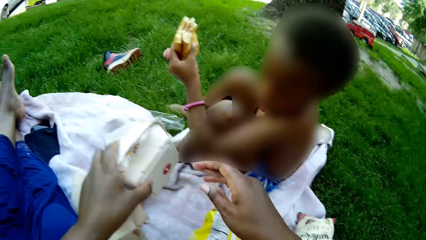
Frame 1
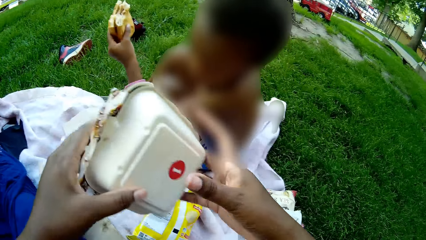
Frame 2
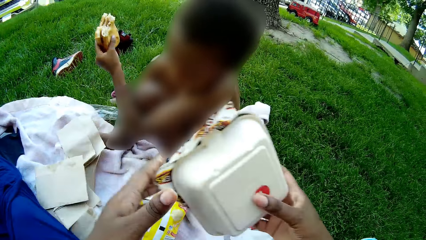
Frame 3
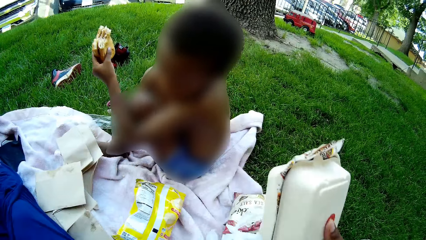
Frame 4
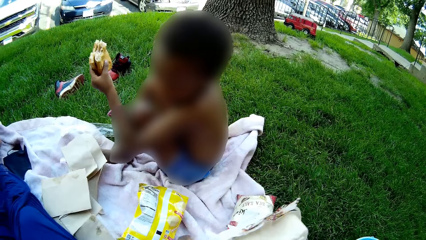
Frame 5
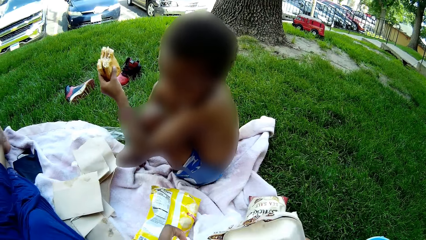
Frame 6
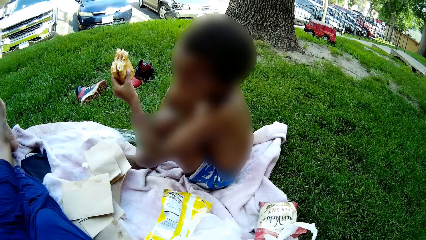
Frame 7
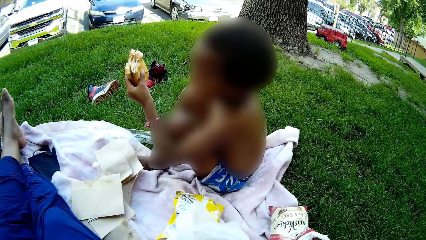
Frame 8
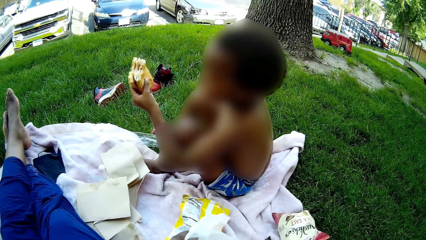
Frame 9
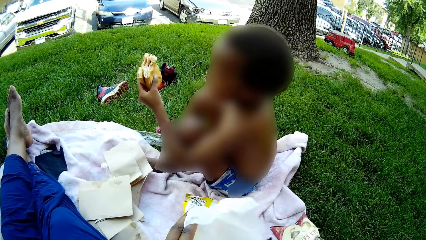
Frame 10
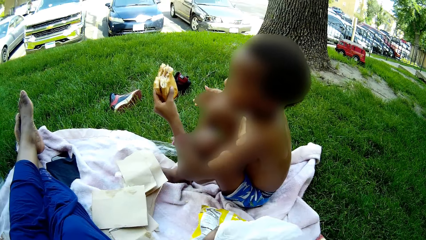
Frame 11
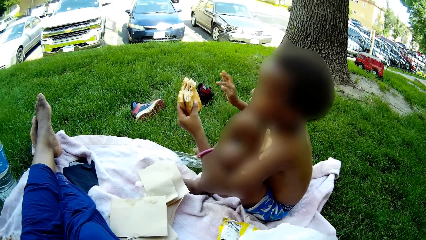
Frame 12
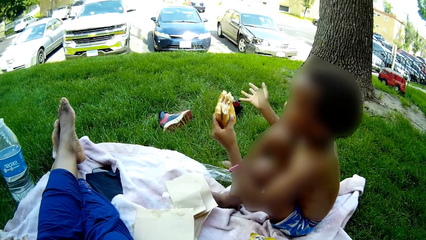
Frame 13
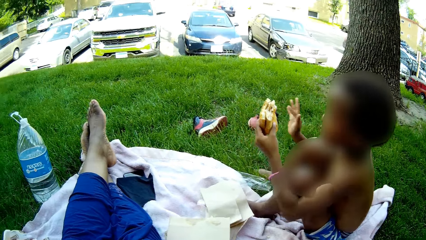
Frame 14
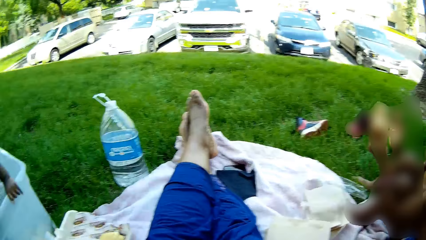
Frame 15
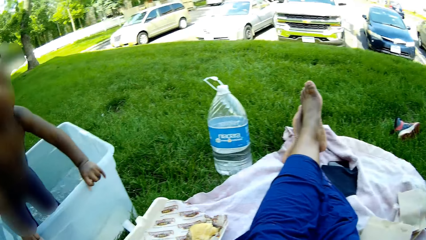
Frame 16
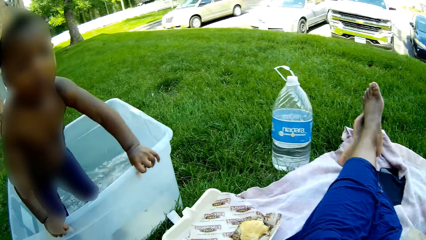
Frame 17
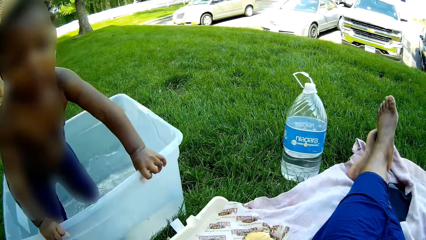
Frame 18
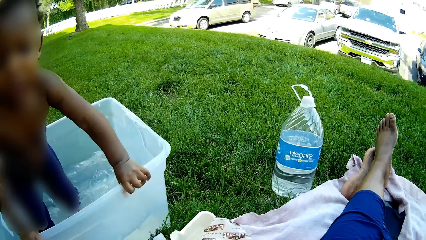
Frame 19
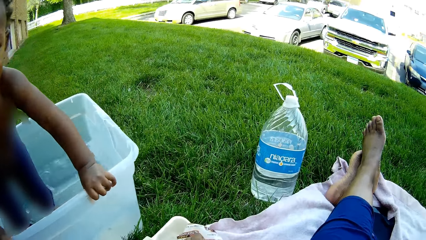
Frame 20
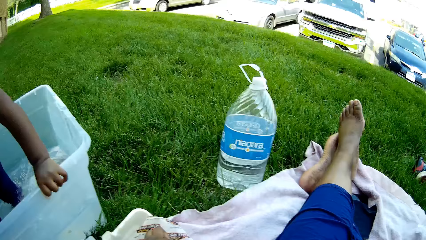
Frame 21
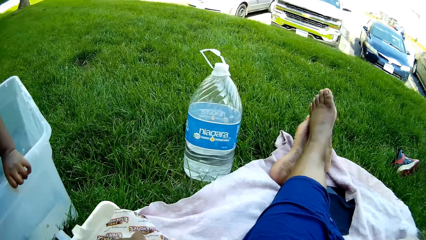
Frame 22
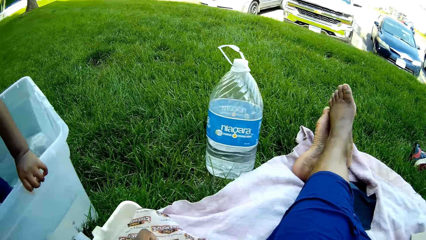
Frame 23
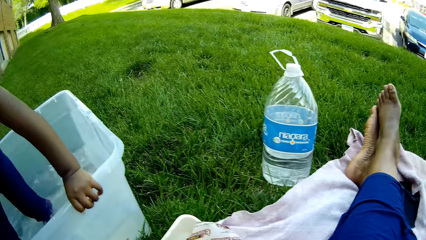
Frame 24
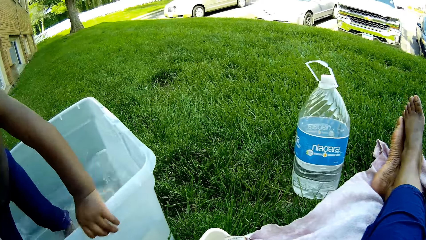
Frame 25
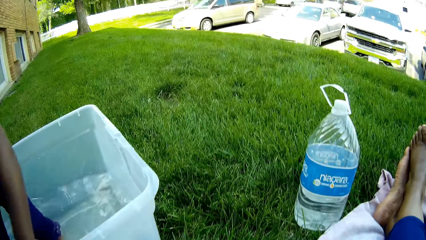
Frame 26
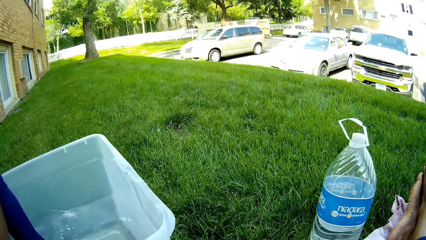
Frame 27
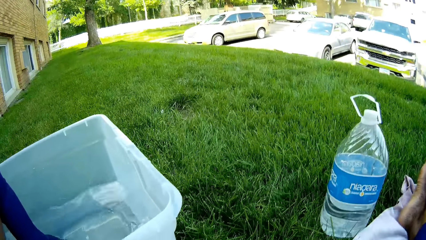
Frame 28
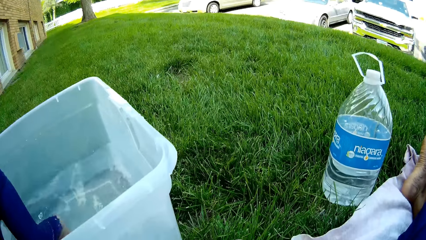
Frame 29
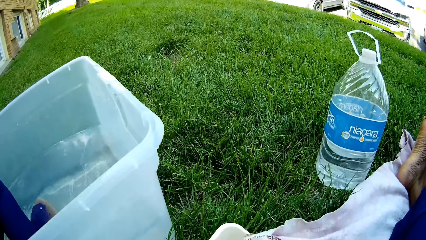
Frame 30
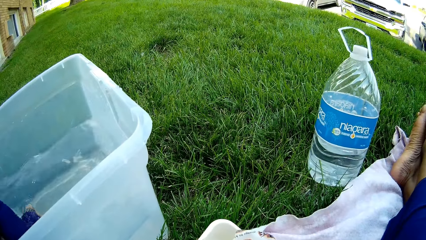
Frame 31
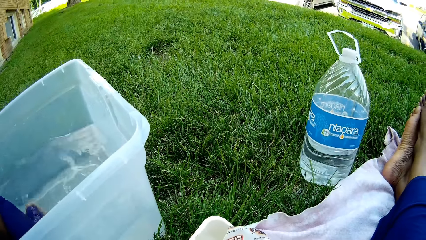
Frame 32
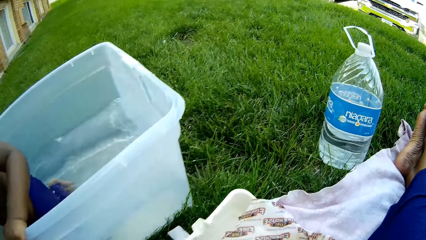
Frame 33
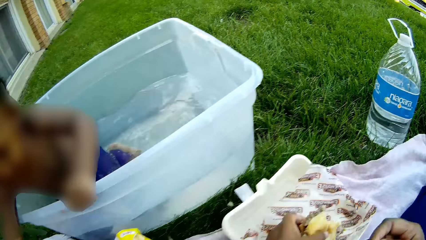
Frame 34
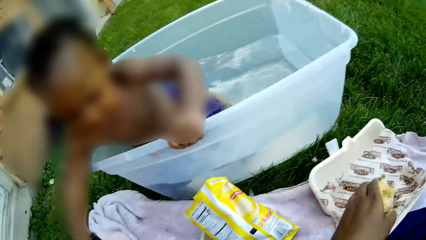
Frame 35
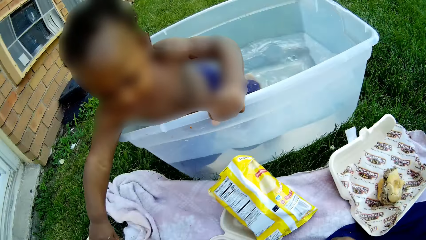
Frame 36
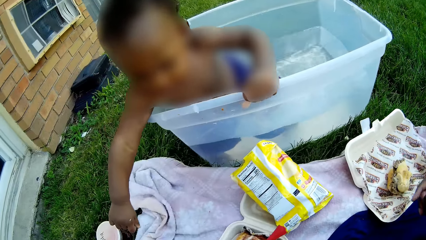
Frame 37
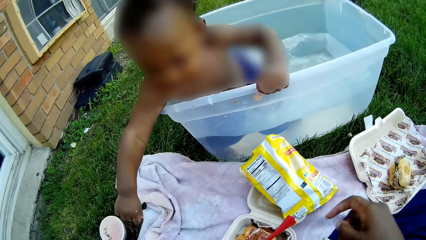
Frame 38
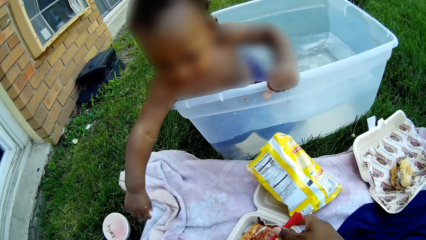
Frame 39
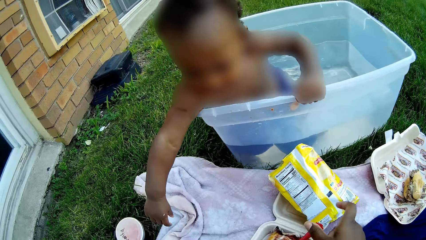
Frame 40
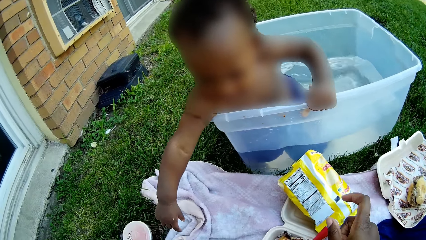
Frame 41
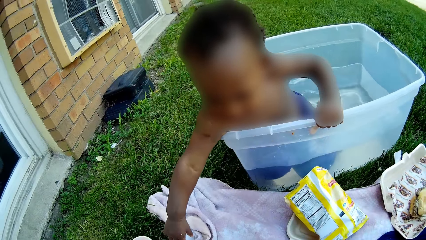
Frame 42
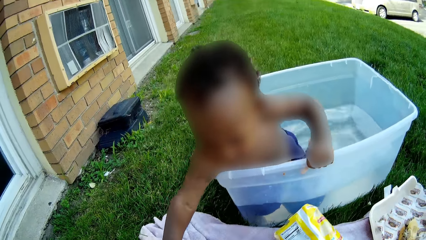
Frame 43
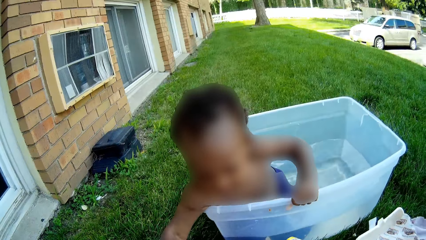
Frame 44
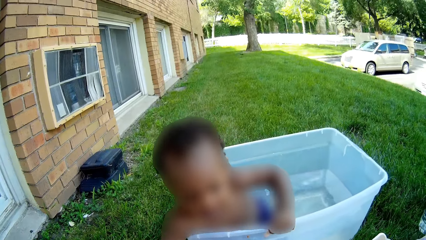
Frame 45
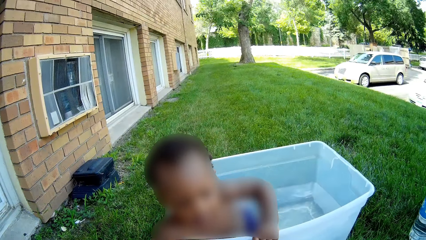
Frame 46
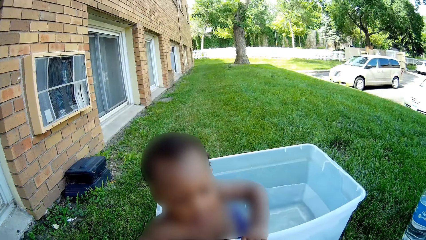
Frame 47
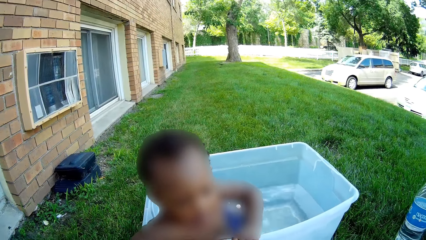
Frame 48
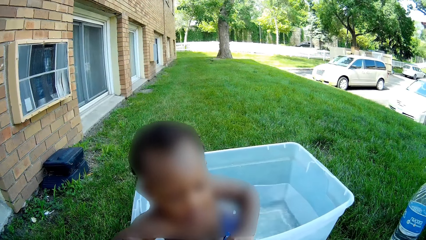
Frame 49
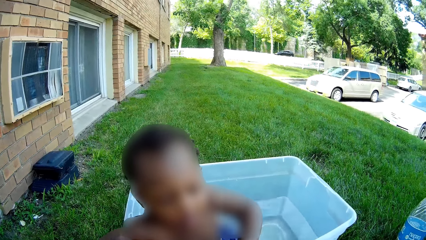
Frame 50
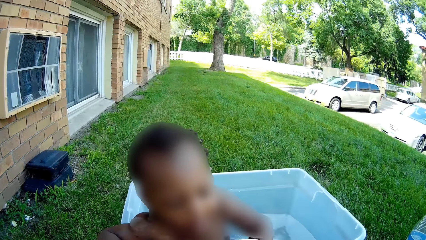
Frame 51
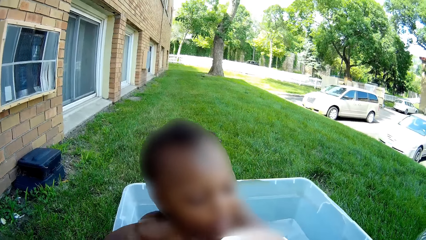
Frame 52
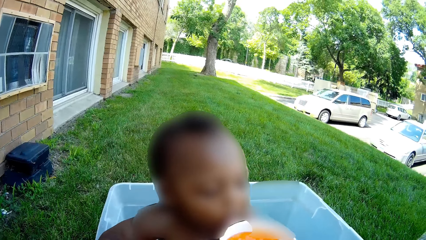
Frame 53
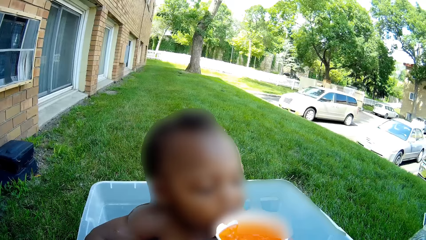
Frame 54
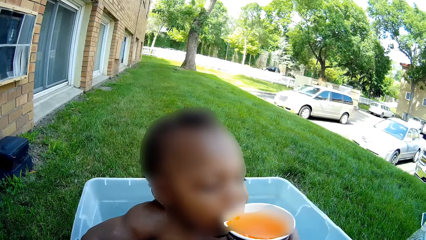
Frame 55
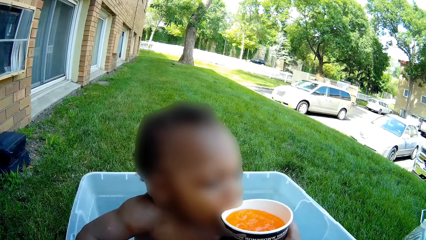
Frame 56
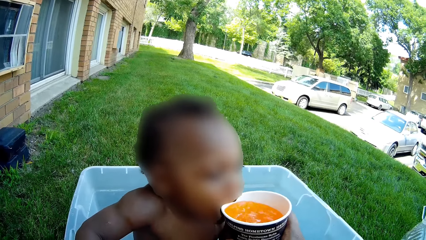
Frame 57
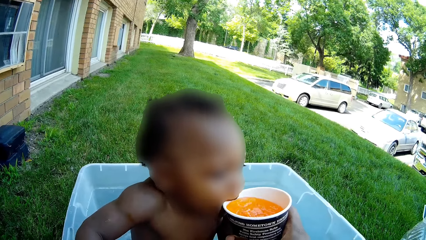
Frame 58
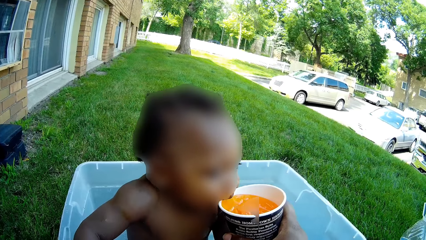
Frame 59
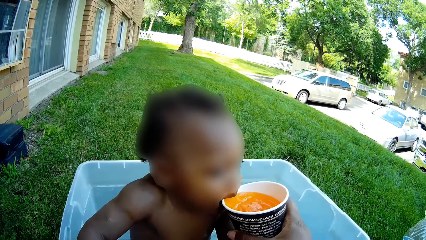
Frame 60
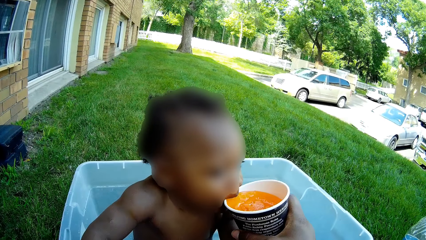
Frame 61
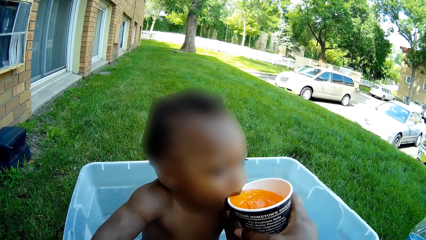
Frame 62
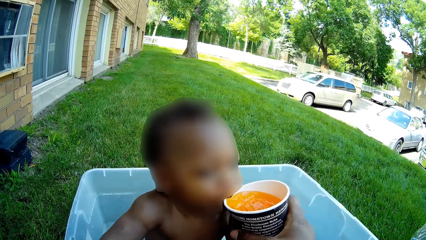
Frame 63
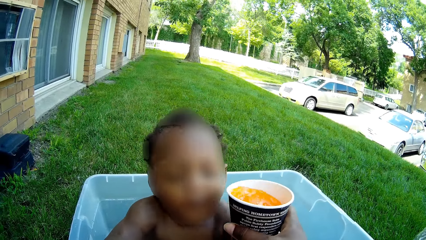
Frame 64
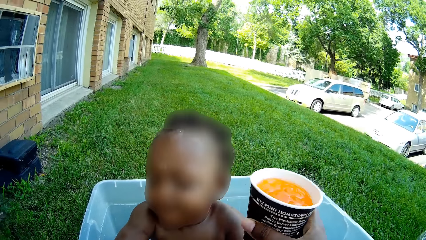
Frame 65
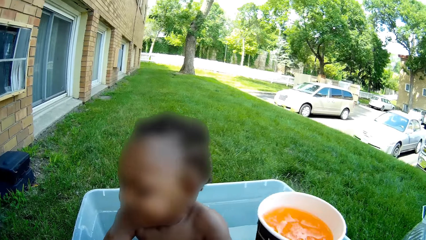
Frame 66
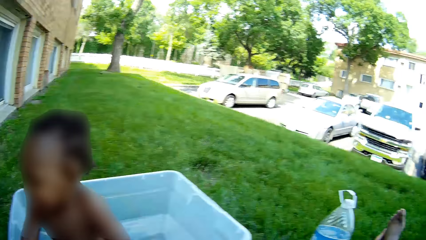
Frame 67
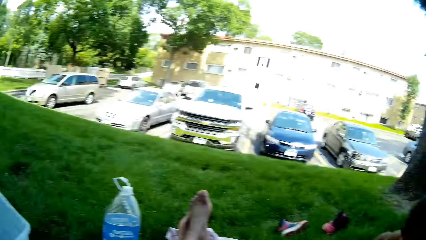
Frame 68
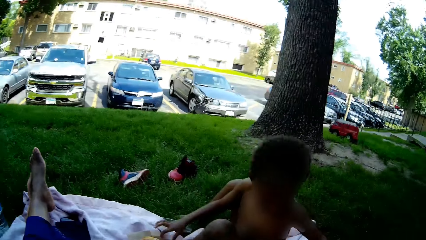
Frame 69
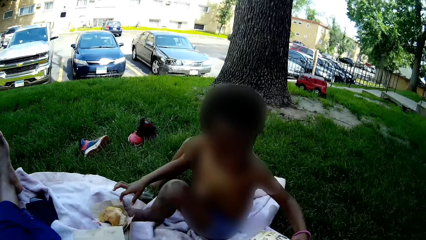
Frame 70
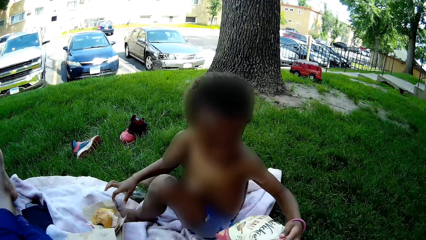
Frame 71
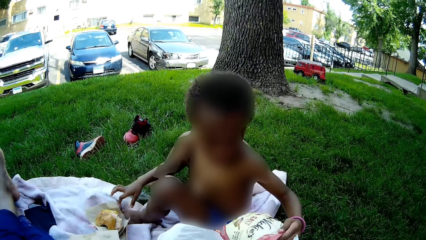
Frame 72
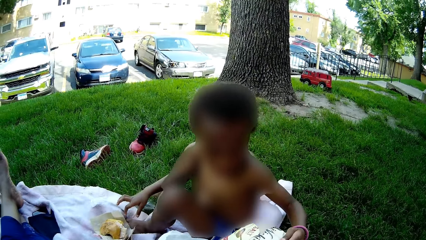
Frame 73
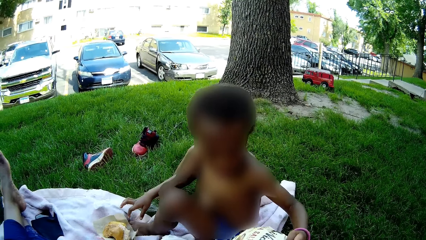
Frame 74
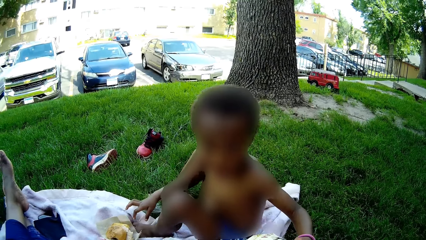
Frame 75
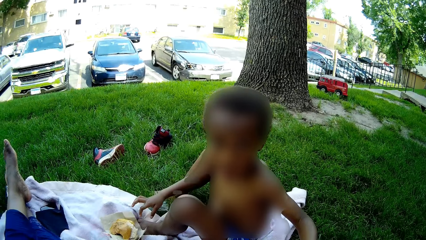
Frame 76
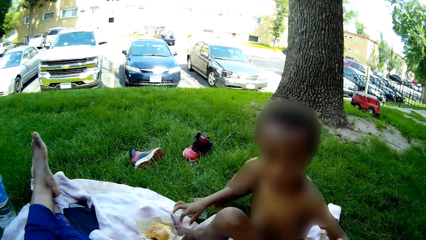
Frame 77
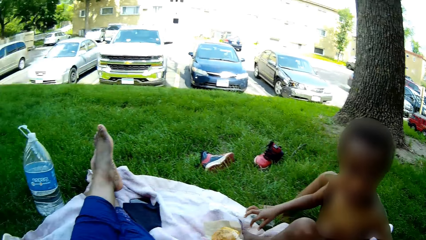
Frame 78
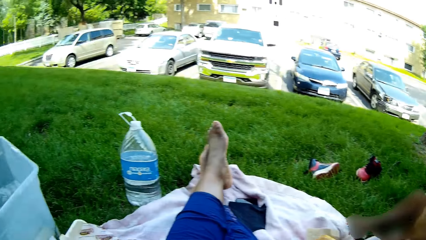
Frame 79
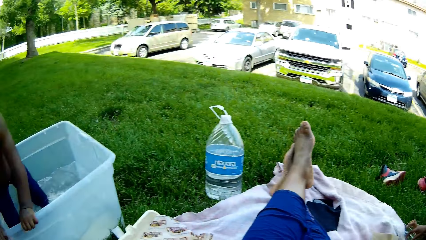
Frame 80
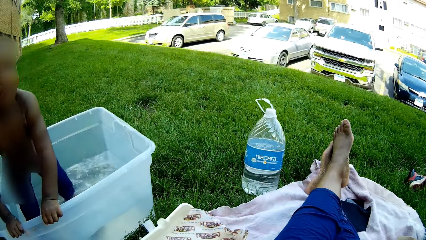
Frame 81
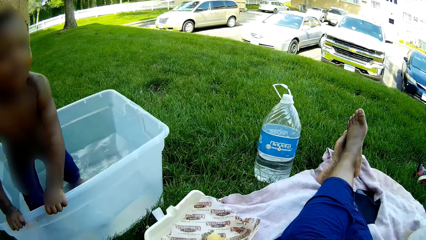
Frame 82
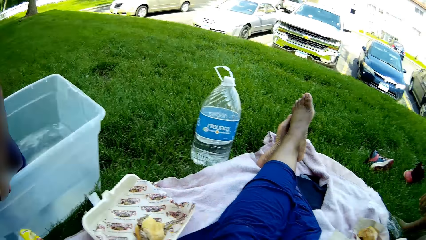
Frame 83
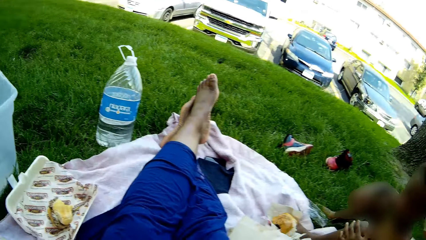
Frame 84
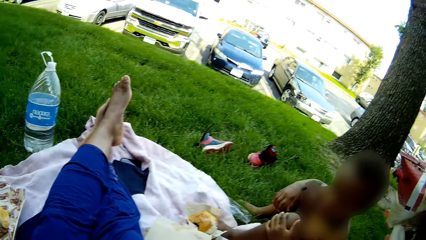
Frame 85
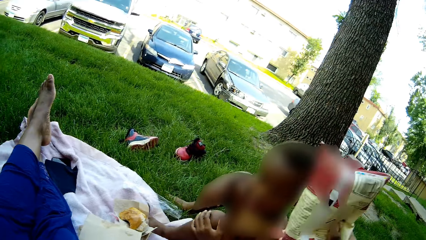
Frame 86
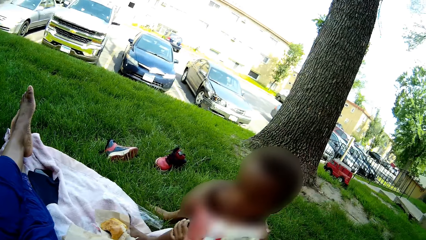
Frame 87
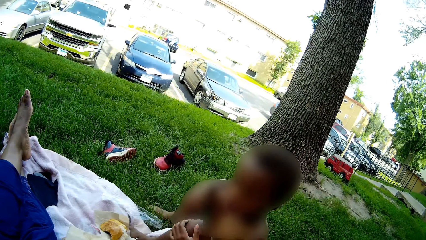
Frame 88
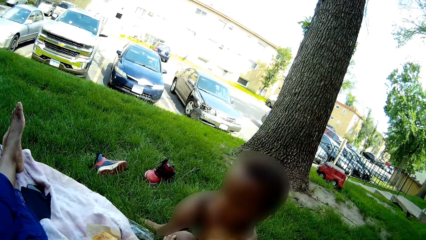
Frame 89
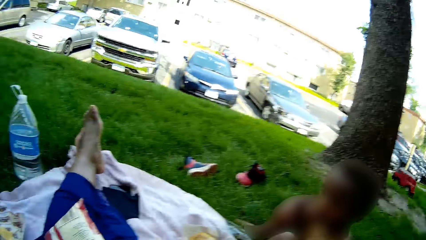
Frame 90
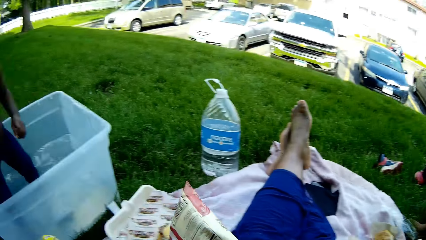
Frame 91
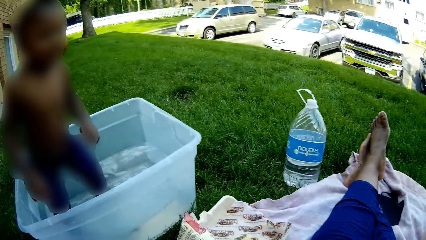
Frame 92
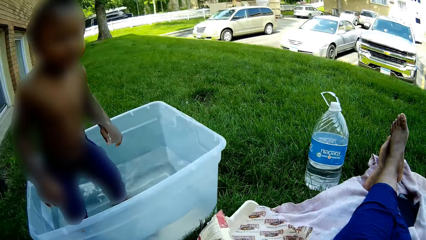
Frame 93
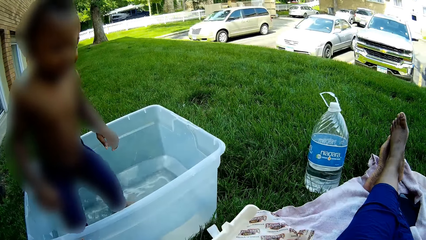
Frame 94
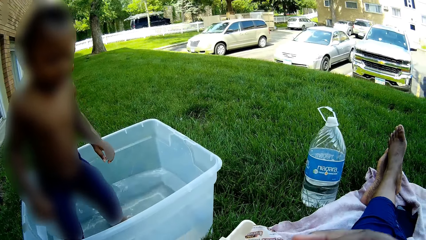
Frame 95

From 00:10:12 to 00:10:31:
The camera wearer picks a food pack from the picnic cloth with her left hand. A boy eats something. The camera wearer passes the food pack from her left hand to her right hand. She holds a plastic bag or dish in her left hand. She drops the burger in her left hand into the food pack on the picnic cloth. She looks at another boy. She feeds the other boy a drink in a cup with her right hand. The first boy holds a bag of food in his left hand. The camera wearer interacts with the first boy. She holds the bag of food in her right hand.
